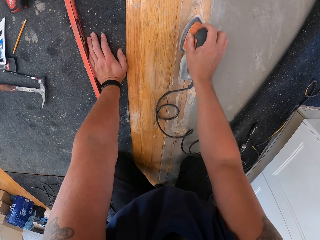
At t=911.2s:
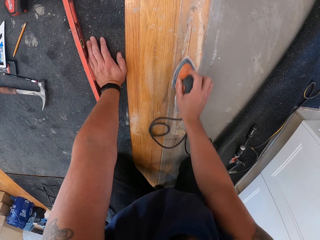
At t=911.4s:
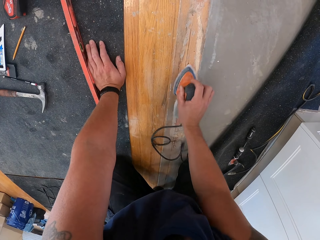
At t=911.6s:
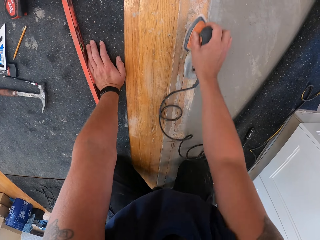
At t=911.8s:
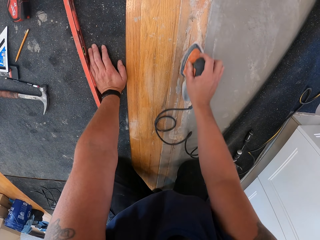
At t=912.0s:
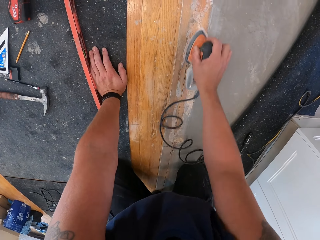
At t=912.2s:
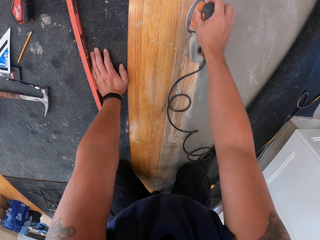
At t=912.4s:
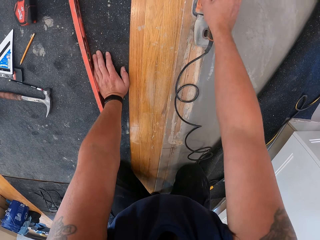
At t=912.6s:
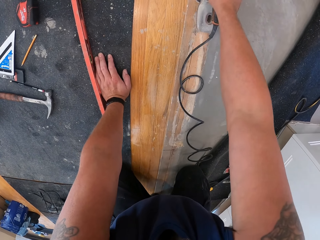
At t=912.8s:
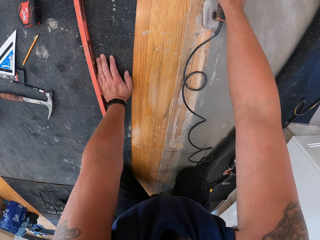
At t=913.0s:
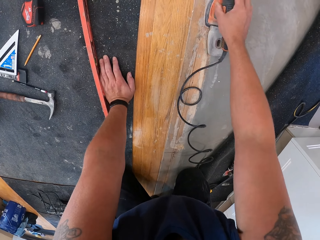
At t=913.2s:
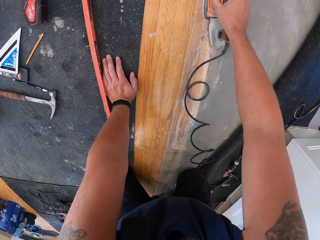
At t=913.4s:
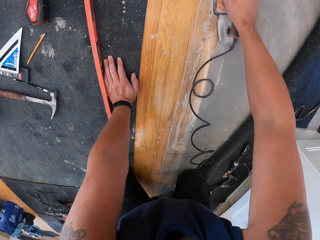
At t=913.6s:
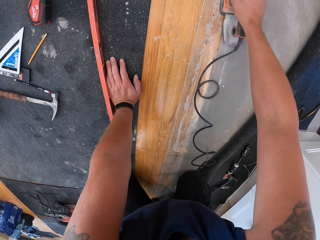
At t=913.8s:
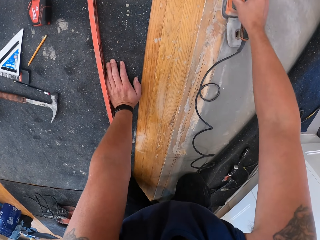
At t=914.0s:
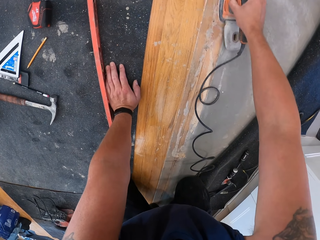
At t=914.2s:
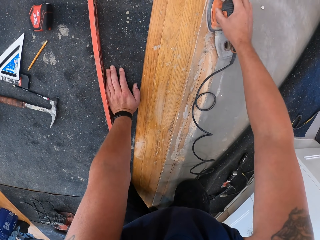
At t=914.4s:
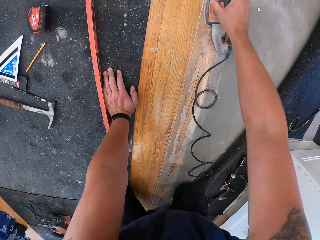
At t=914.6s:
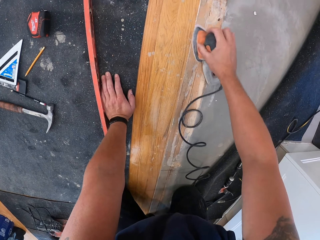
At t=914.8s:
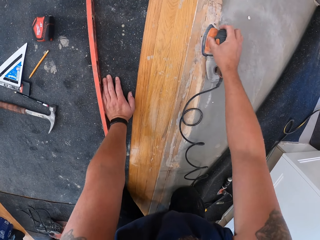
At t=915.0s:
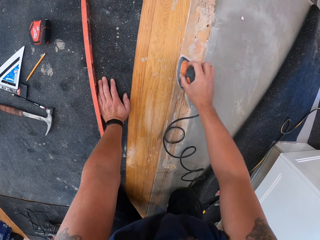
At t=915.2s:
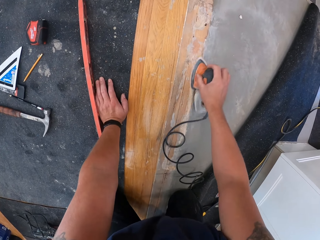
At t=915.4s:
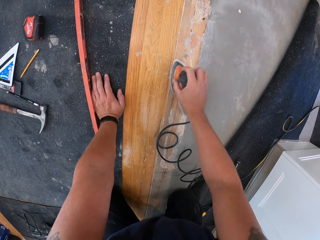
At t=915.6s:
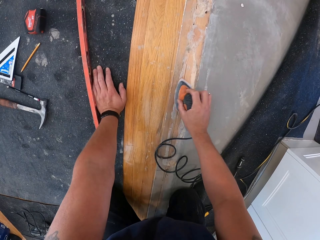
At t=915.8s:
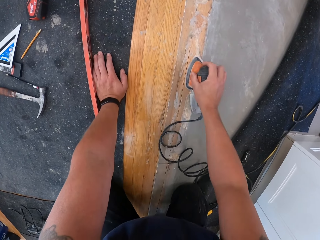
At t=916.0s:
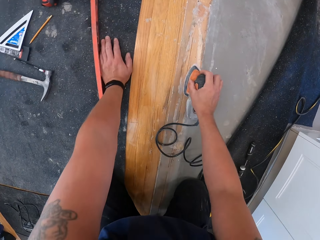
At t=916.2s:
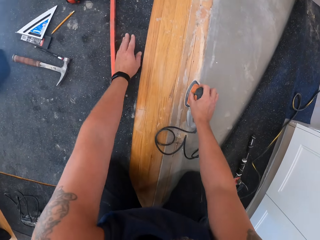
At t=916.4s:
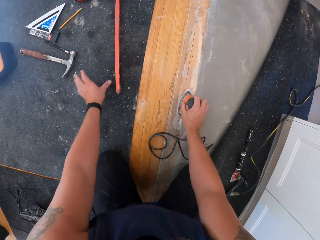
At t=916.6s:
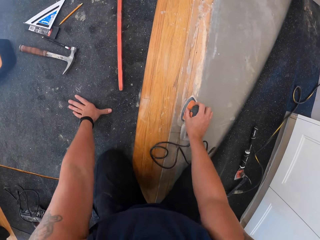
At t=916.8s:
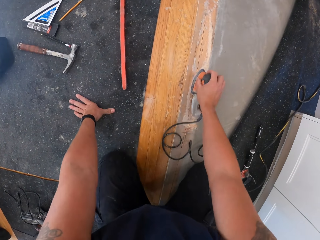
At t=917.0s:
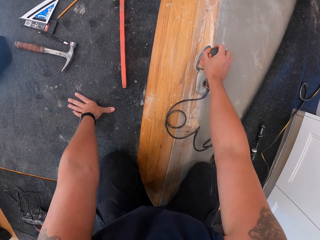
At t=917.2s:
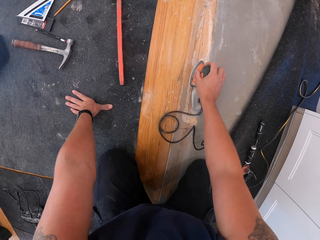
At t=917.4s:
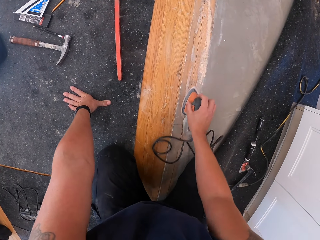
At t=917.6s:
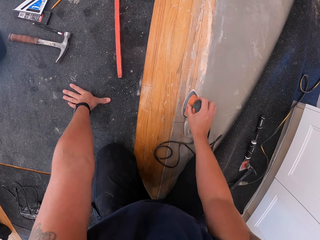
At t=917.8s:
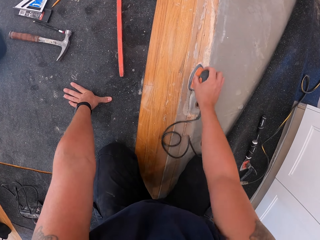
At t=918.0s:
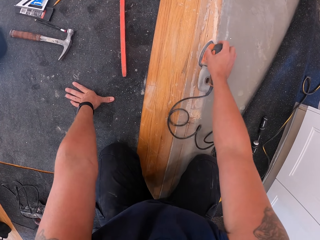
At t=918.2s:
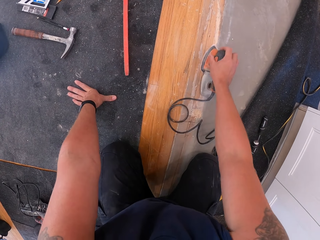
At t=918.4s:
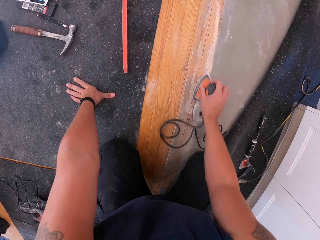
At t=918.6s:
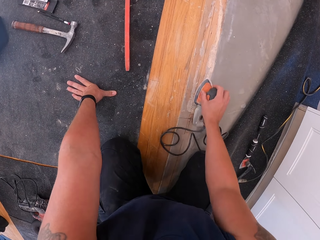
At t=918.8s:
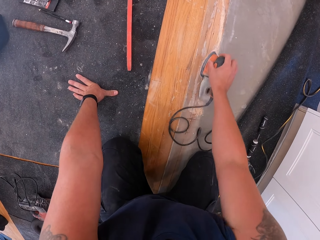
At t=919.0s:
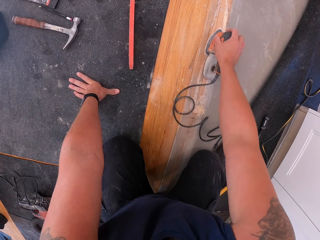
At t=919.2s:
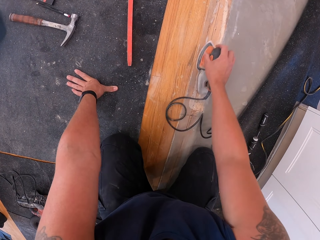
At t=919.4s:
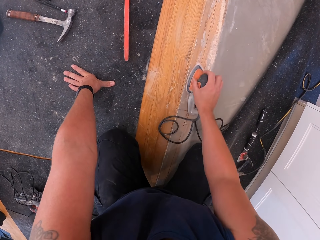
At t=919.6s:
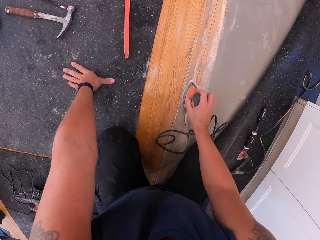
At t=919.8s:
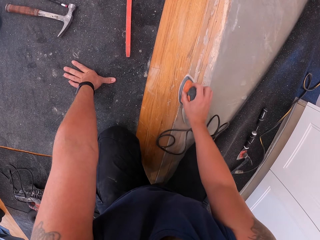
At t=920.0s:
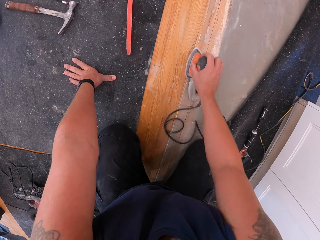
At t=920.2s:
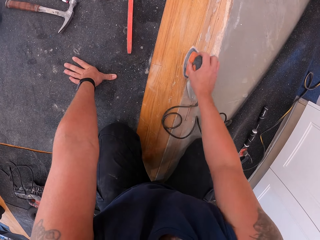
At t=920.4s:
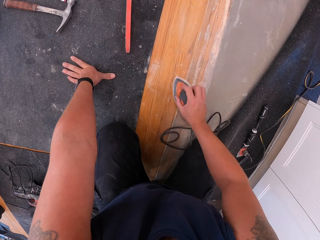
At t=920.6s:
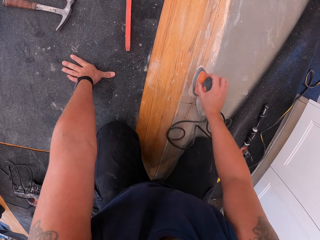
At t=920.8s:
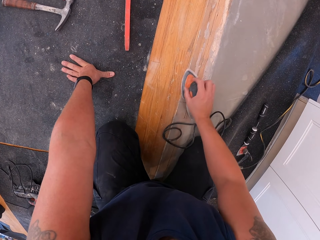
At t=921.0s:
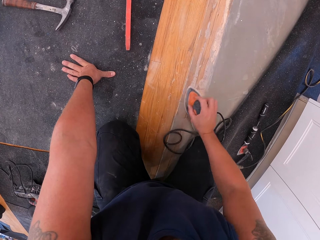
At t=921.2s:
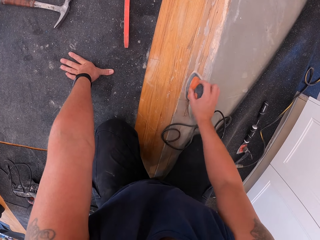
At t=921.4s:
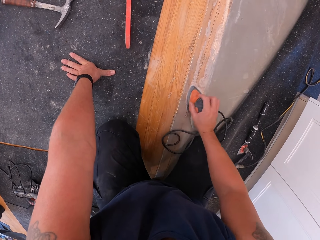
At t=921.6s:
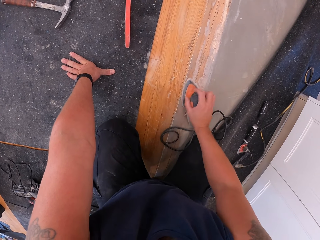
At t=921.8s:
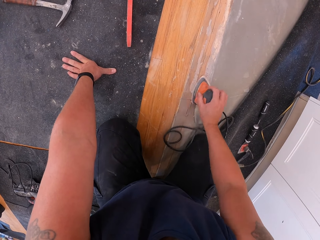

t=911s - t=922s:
The camera wearer cleans the wood with the detail sander. They adjust the right hand on the floor.

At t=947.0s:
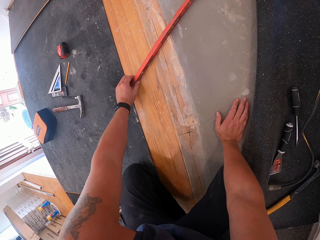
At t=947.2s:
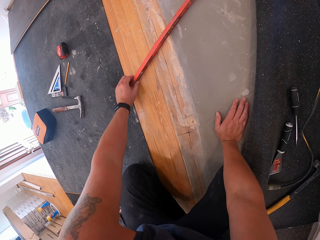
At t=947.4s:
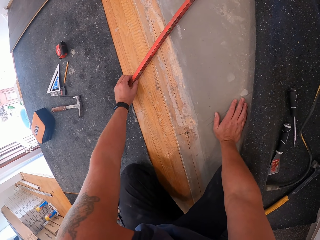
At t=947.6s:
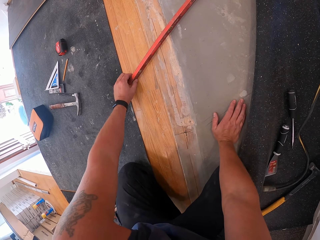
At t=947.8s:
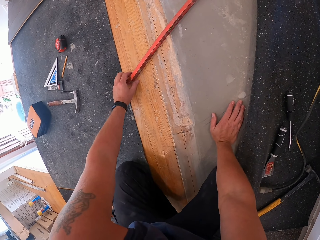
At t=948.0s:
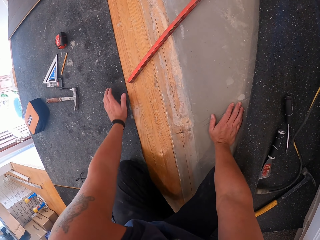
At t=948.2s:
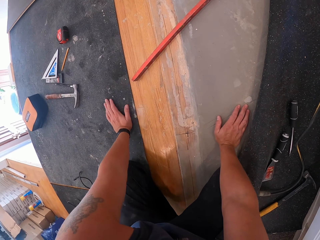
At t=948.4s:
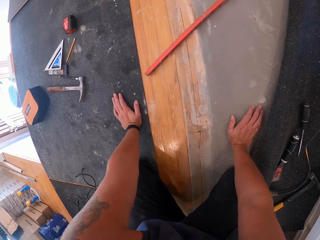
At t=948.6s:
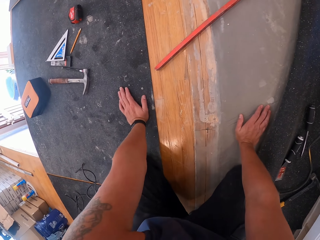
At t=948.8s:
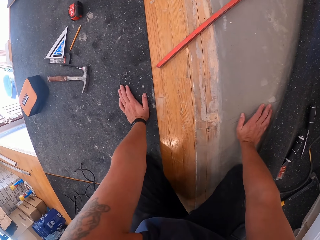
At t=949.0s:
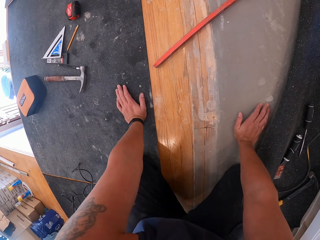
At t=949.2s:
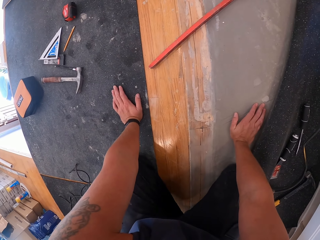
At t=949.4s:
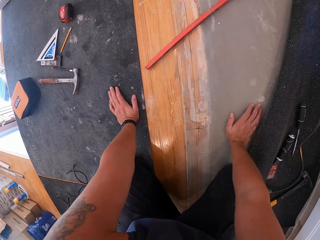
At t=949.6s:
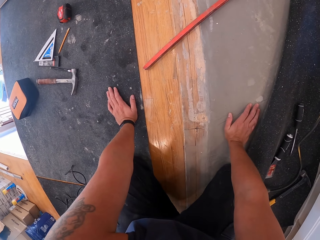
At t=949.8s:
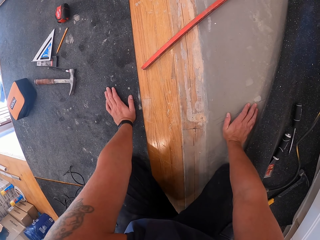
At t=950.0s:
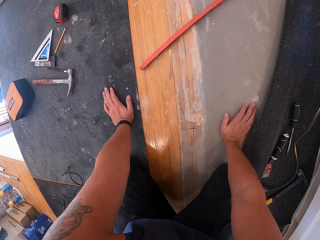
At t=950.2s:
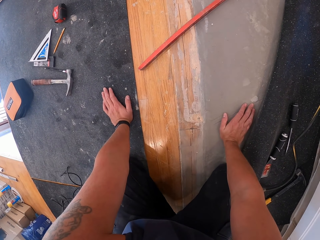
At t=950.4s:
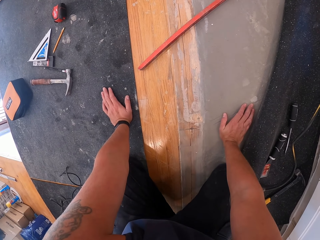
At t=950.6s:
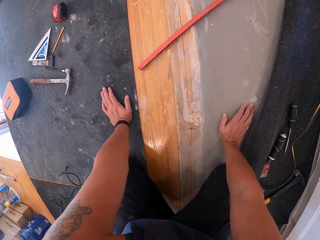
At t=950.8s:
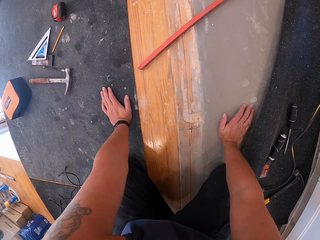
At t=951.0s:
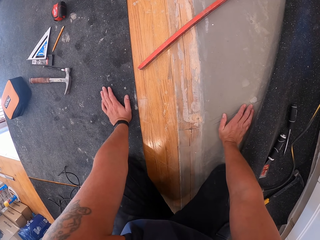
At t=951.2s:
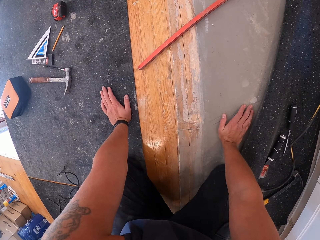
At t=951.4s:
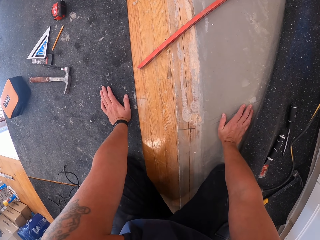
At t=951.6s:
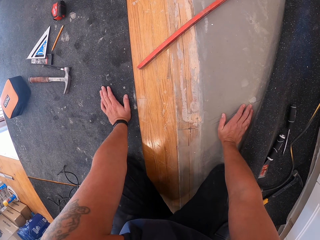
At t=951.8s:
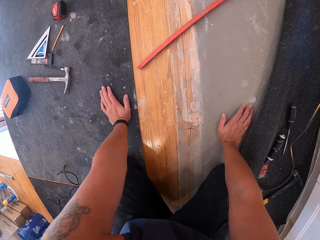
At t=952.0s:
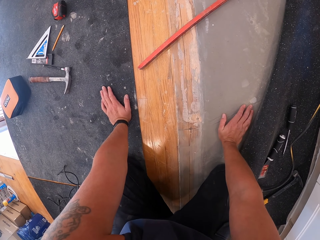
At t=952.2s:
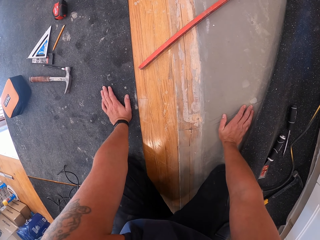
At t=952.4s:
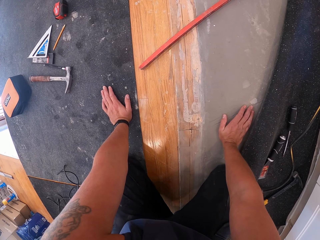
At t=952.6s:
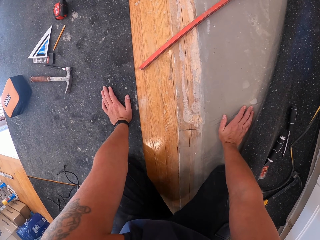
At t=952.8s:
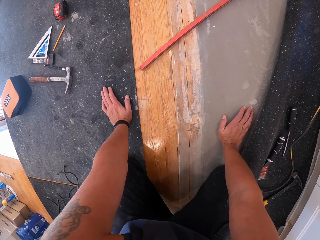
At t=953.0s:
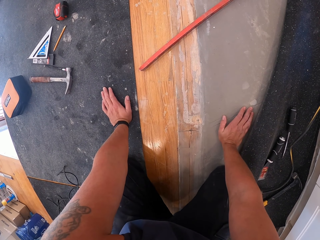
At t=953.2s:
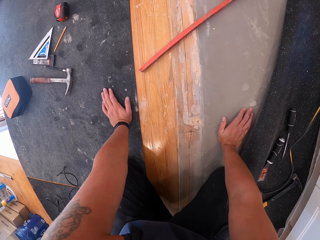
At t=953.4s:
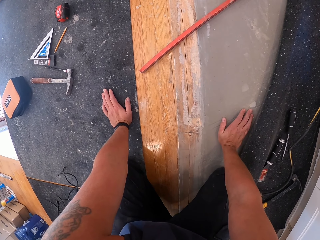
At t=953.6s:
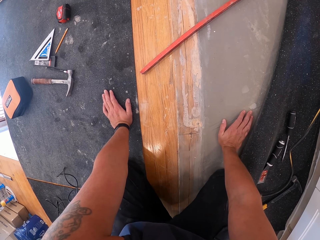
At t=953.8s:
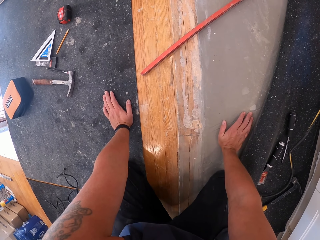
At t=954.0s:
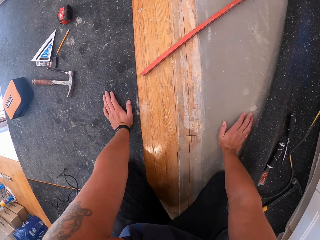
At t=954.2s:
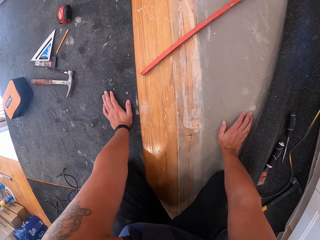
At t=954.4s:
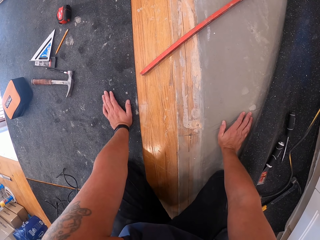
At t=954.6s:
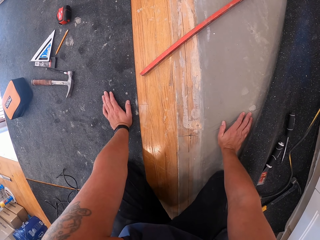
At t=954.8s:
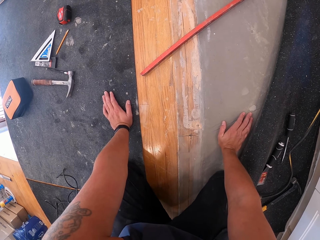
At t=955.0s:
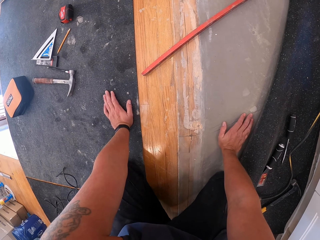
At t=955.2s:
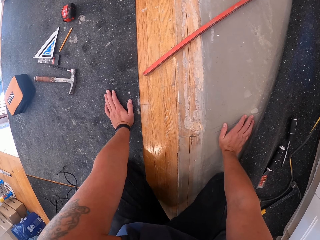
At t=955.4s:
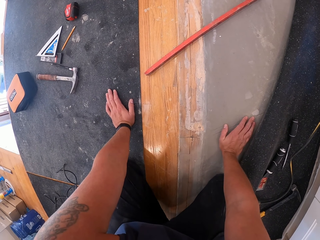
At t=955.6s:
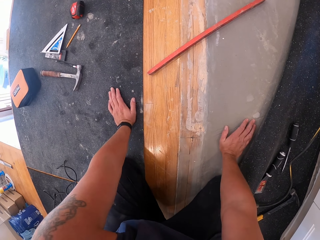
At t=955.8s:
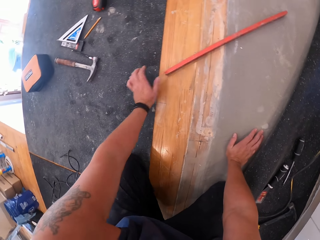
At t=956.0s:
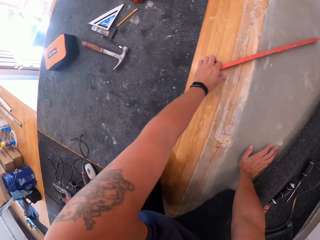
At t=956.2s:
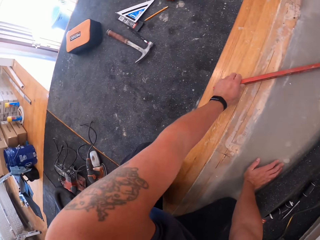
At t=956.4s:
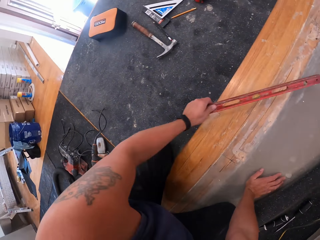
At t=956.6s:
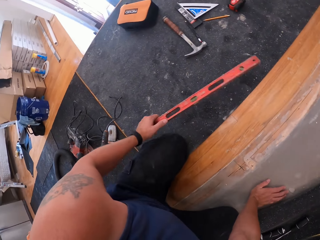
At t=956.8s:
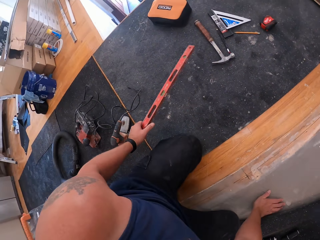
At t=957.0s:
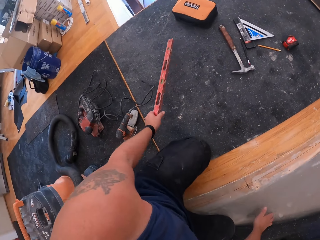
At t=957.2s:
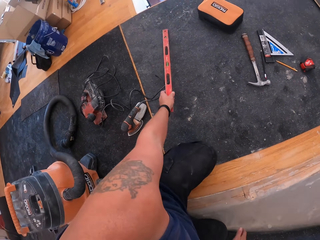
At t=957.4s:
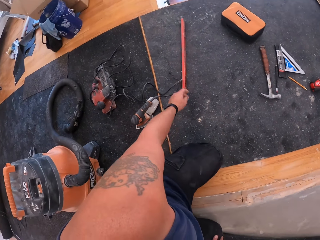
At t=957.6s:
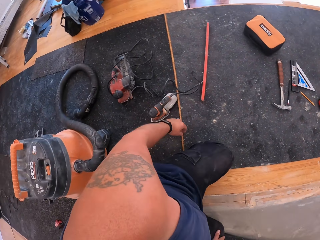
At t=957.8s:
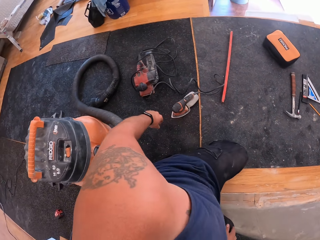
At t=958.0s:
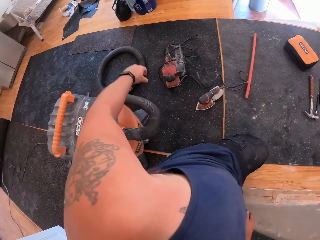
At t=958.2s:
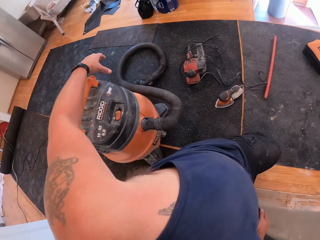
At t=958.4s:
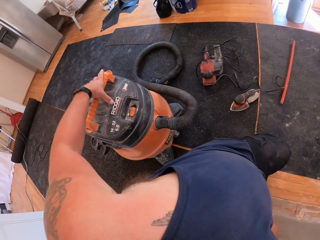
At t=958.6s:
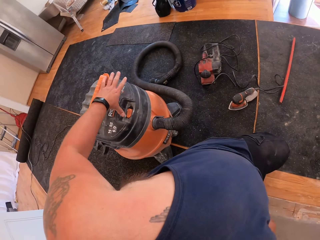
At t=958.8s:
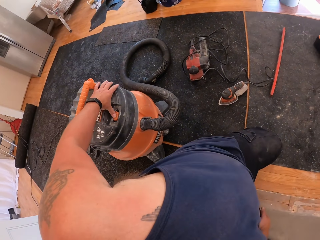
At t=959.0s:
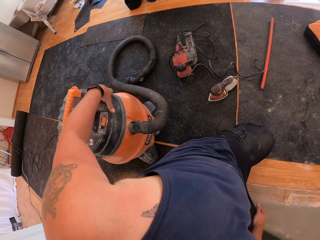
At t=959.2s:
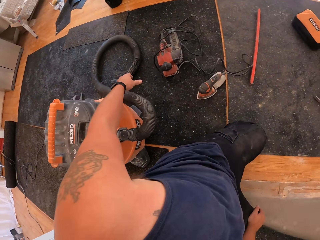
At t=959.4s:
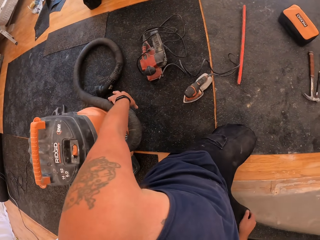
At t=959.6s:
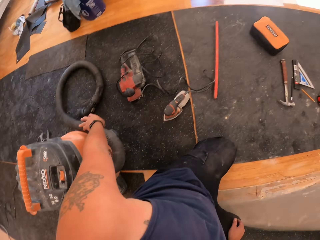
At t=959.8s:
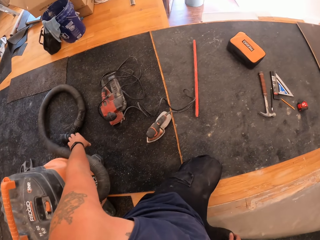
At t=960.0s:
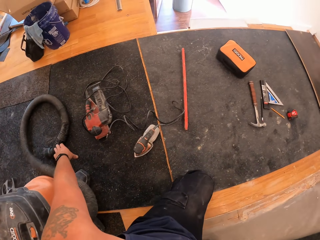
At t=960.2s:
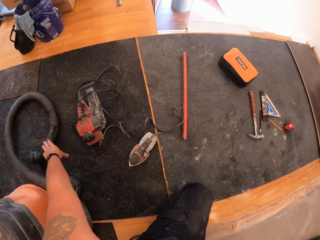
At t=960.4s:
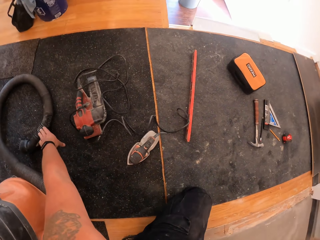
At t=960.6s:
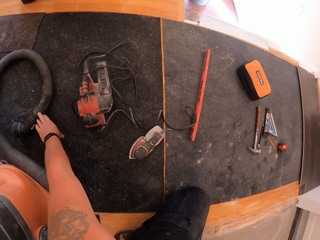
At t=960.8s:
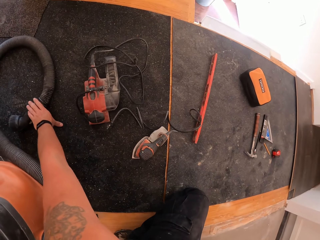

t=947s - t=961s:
The camera wearer places his left hand on the carpet. He stares at the spirit level. He moves the spirit level away from the piece of wood. He picks the level from the floor board with his left hand. He drops the level on the floor board. He presses the button on the vacuum cleaner.
